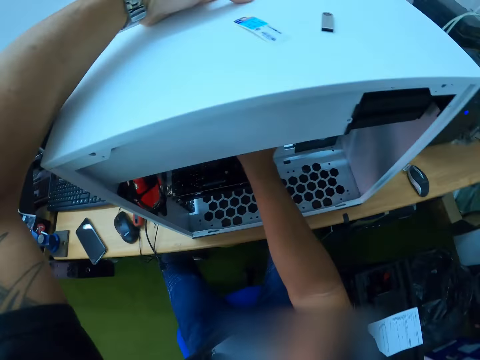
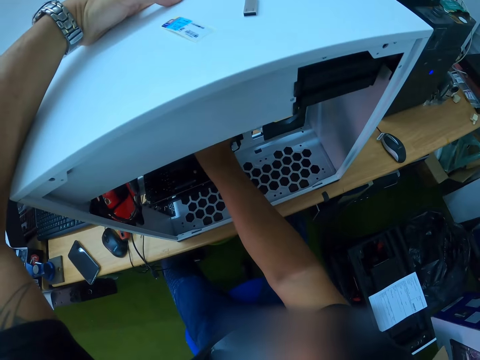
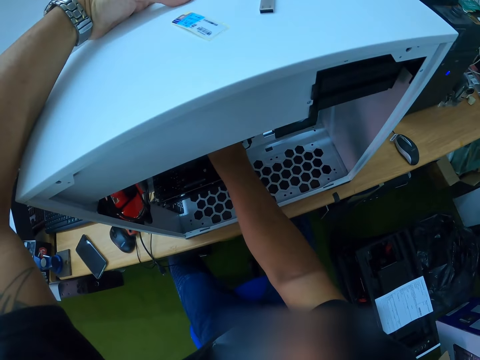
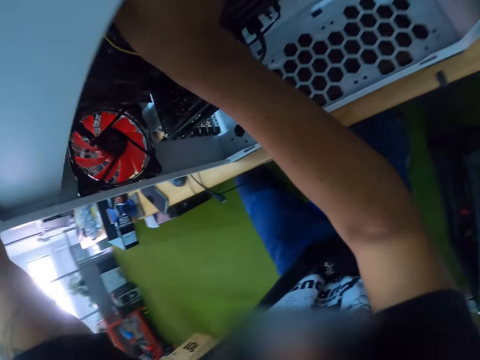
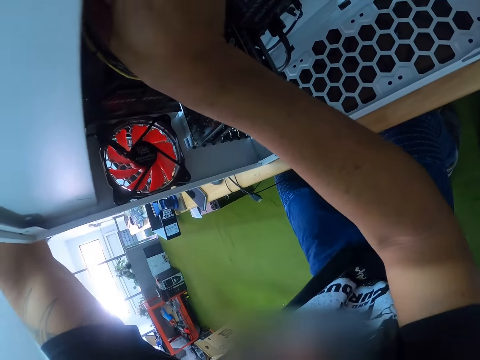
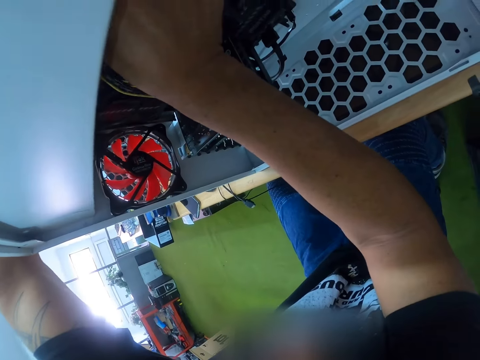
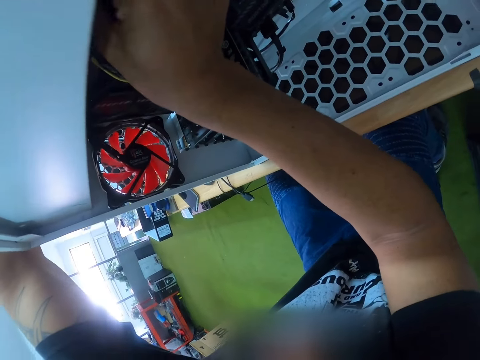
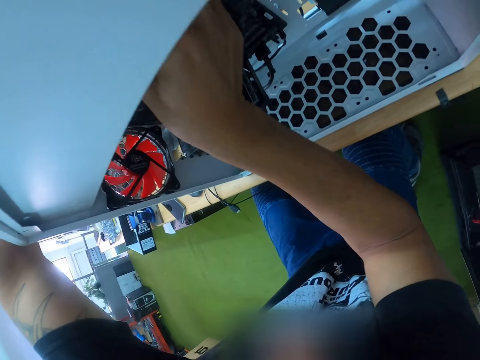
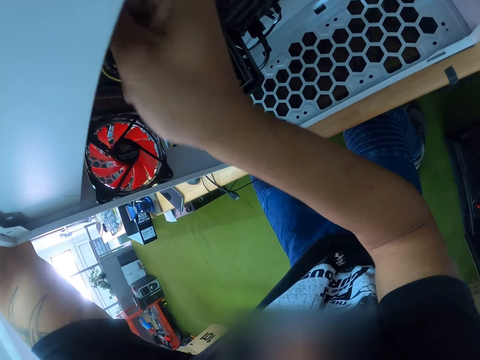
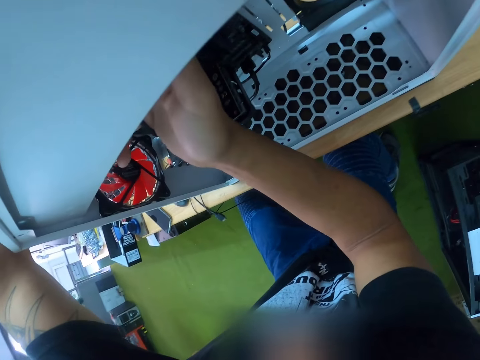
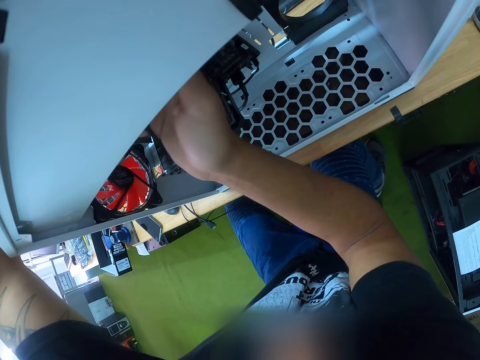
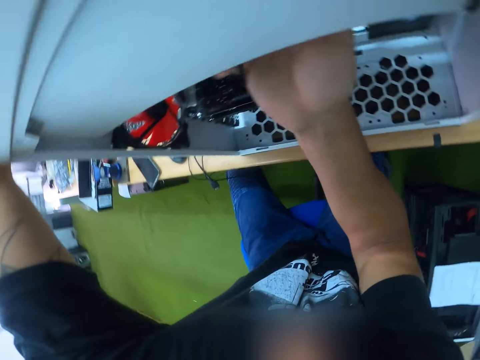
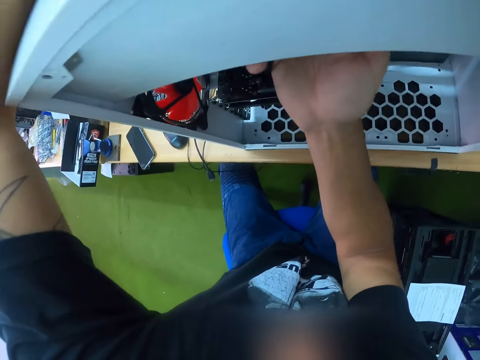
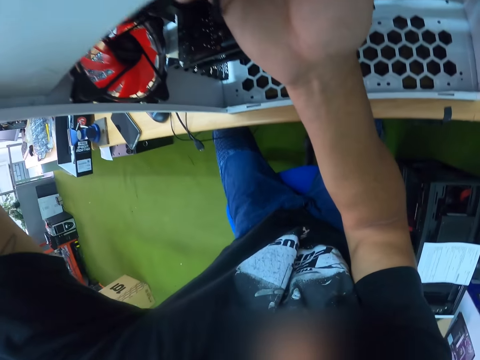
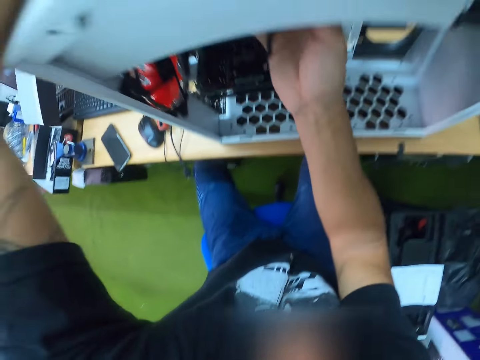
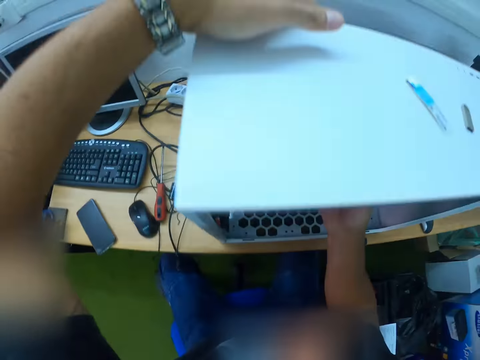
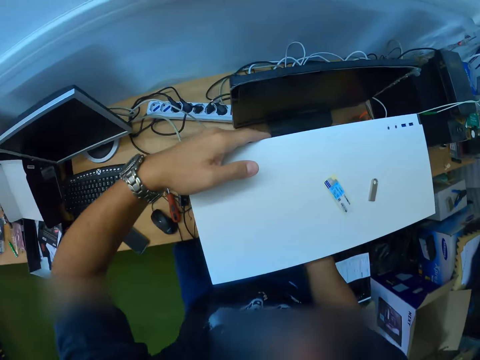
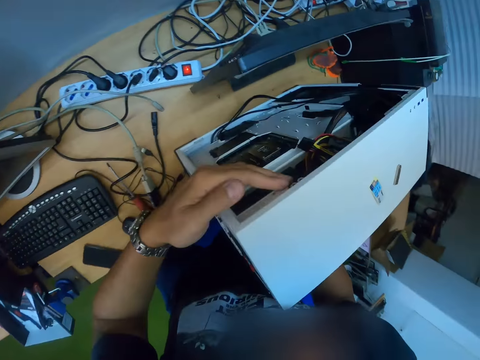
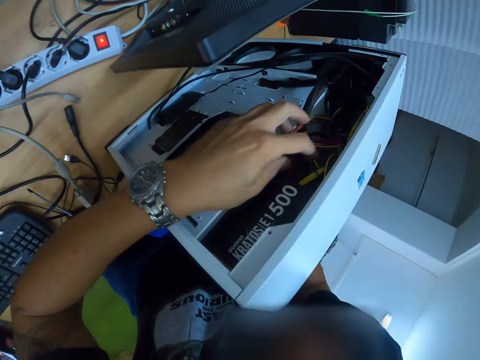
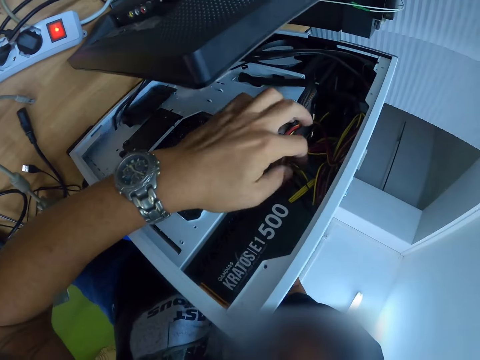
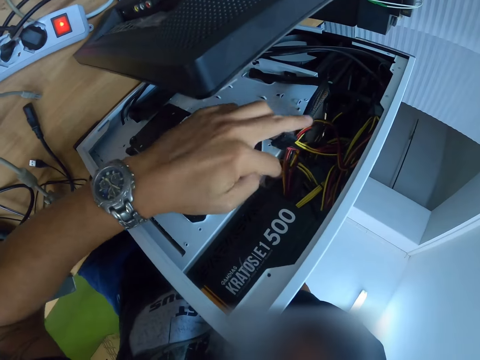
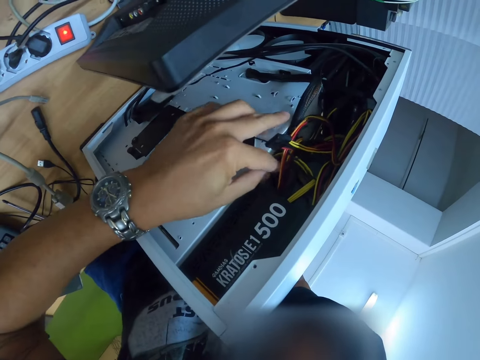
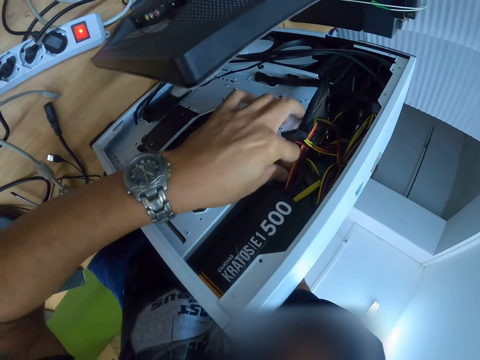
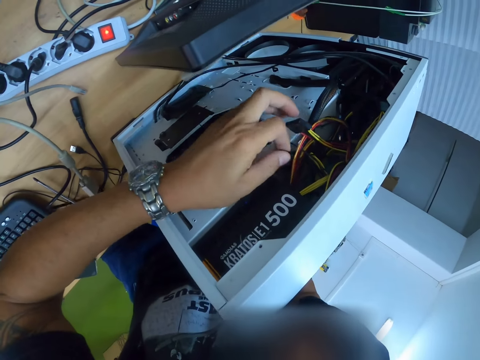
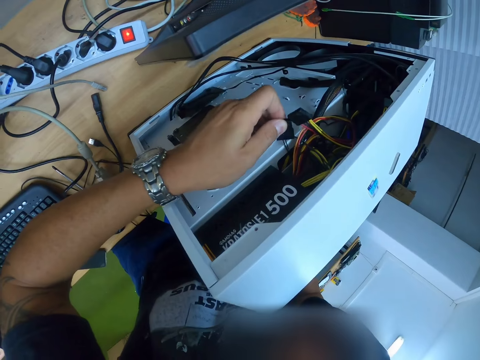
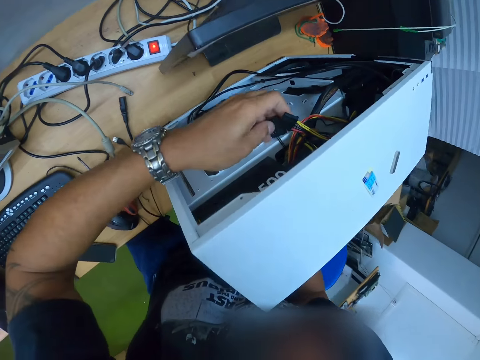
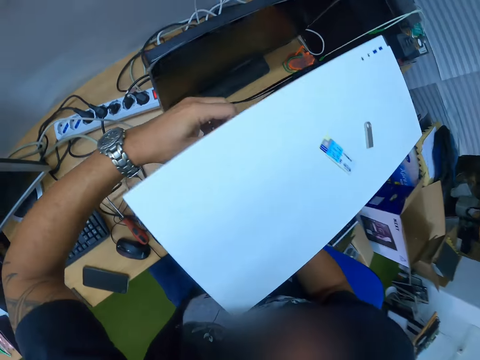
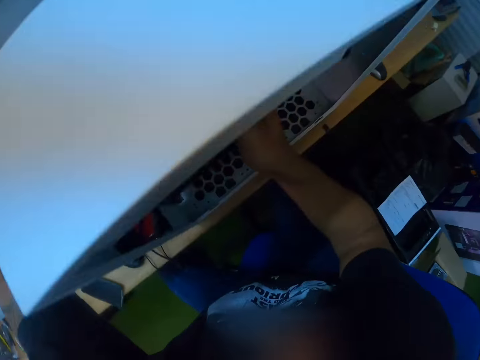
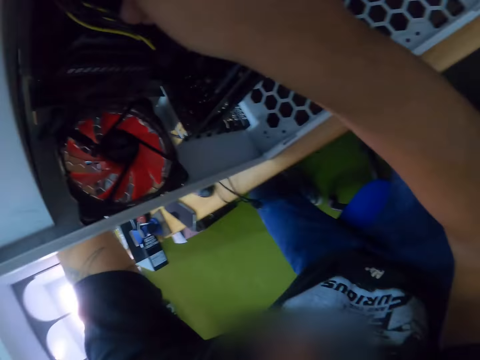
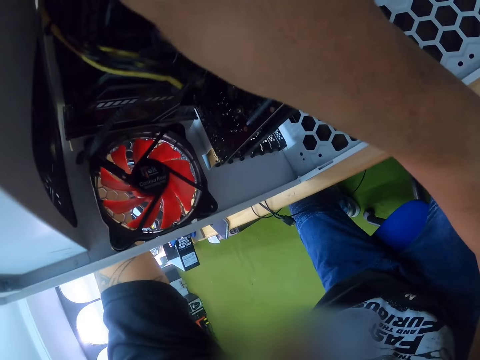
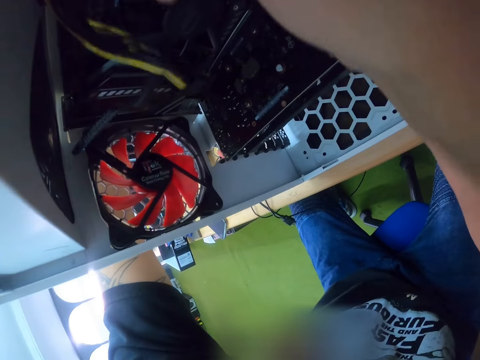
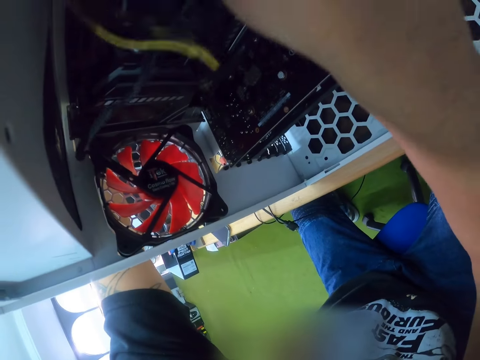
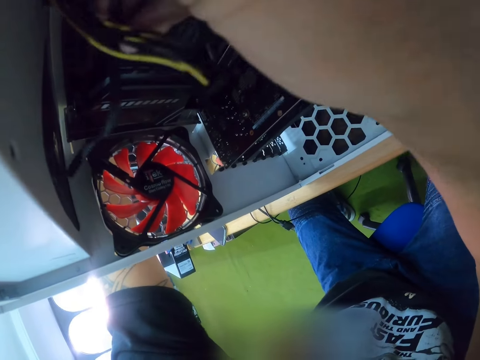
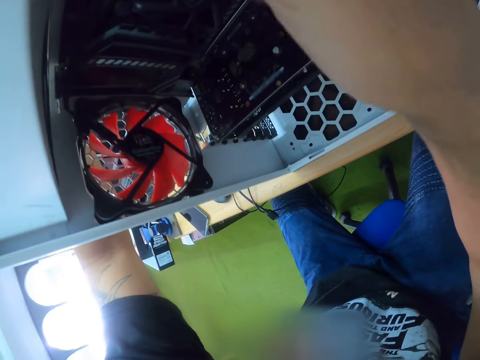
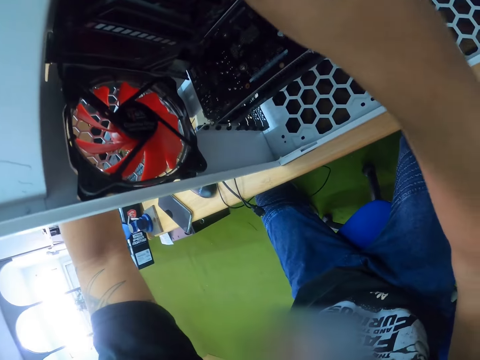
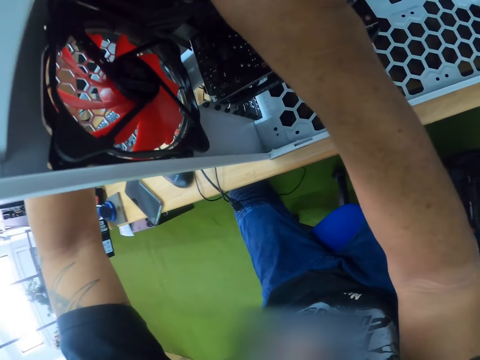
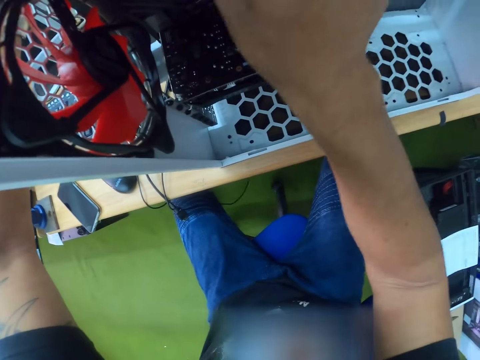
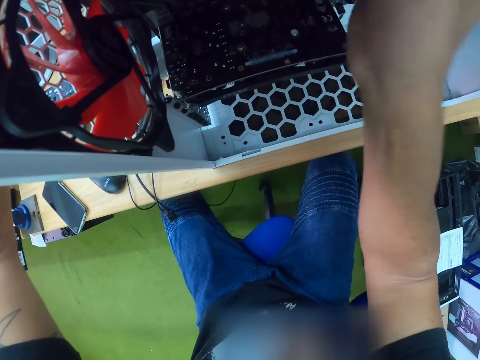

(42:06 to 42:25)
The camera wearer uses his left hand to fix wires. He uses both hands to fix the wires.

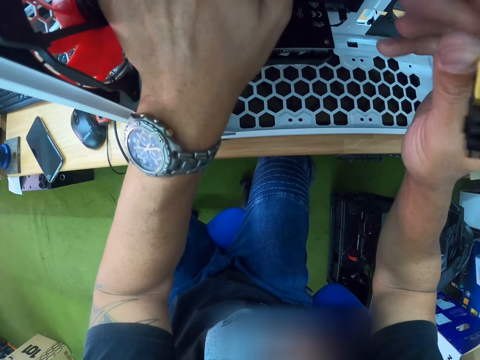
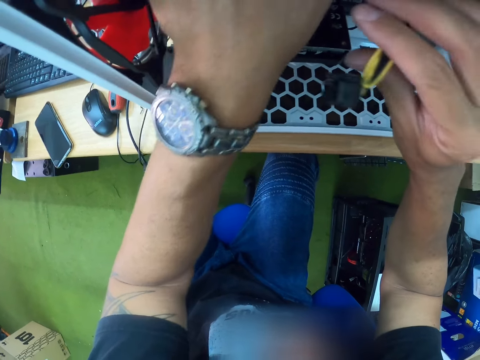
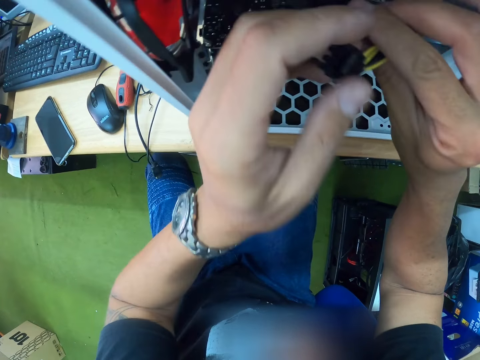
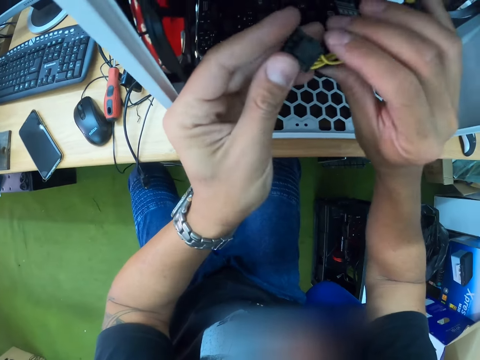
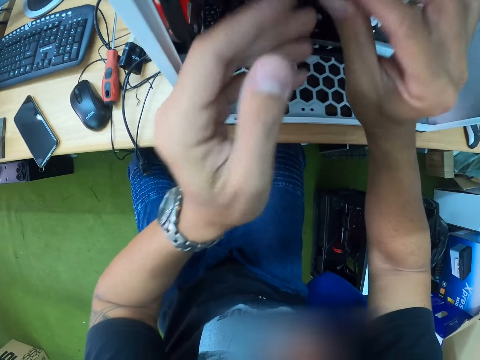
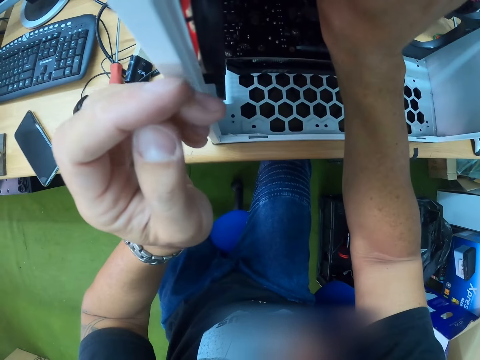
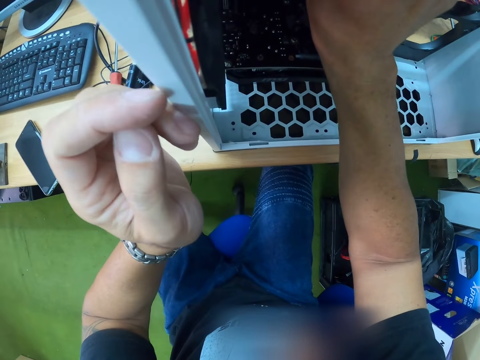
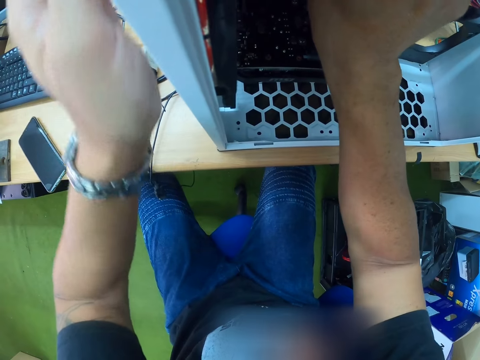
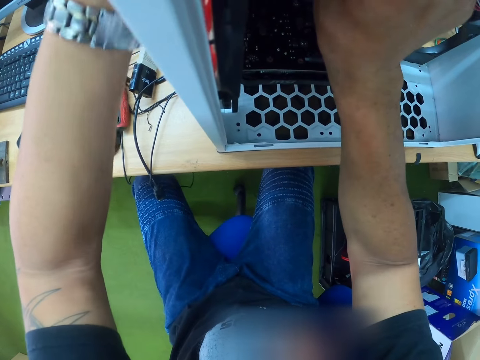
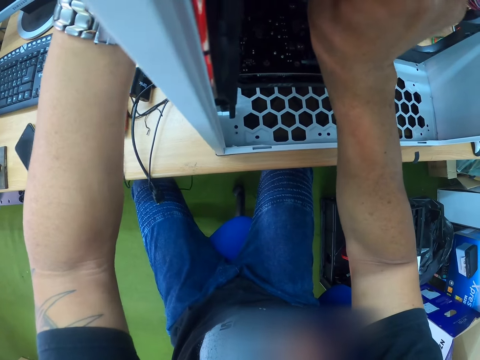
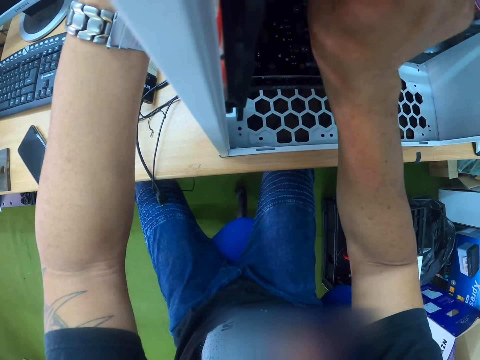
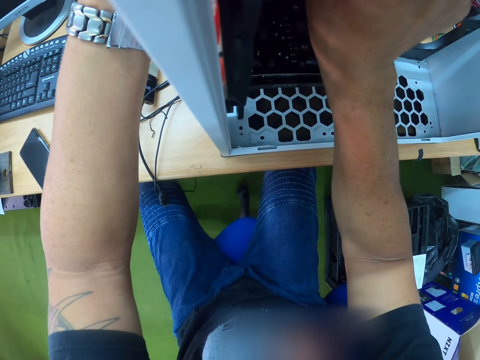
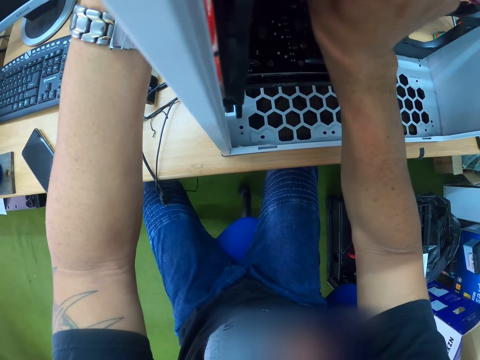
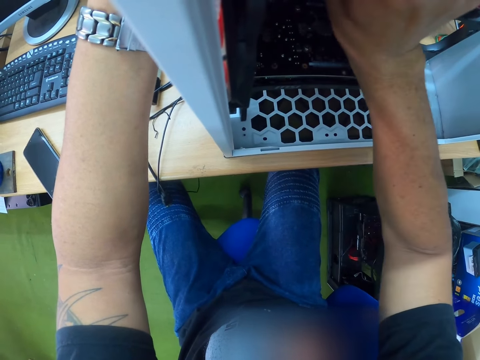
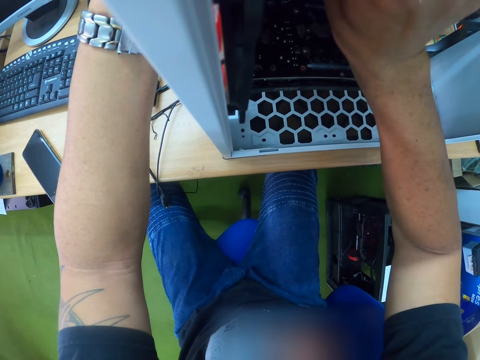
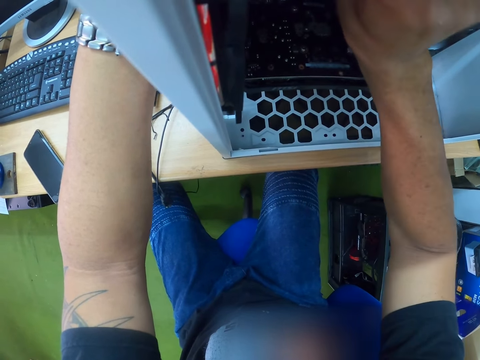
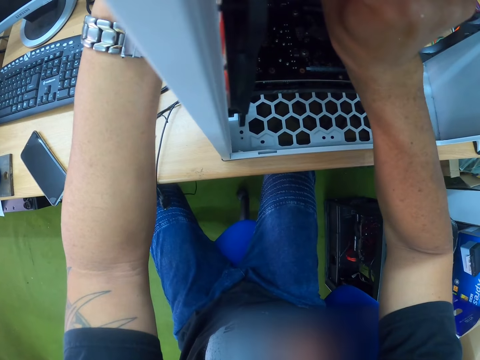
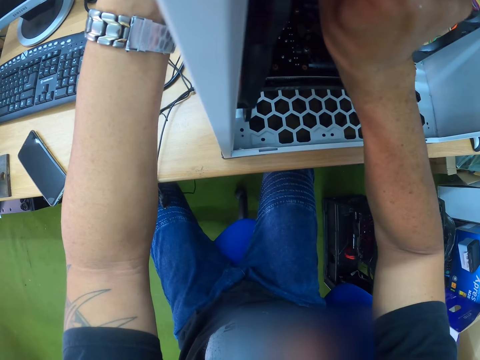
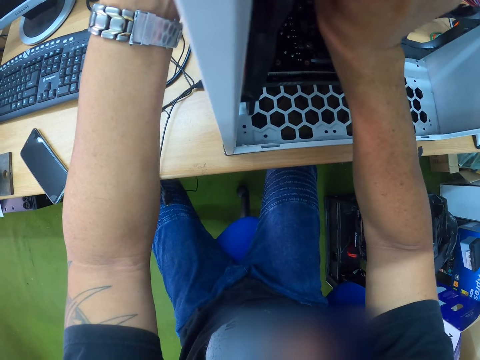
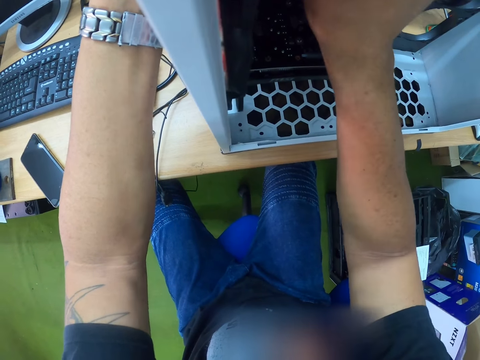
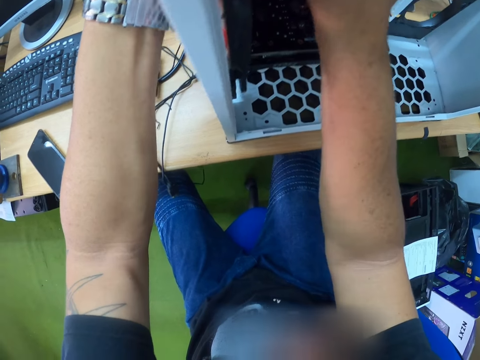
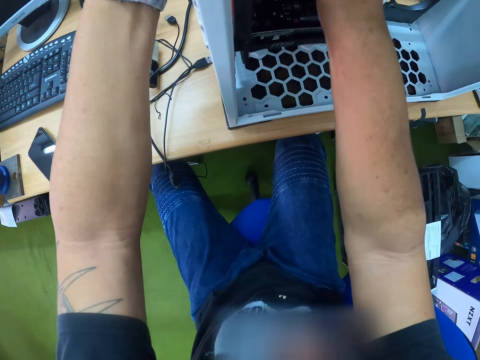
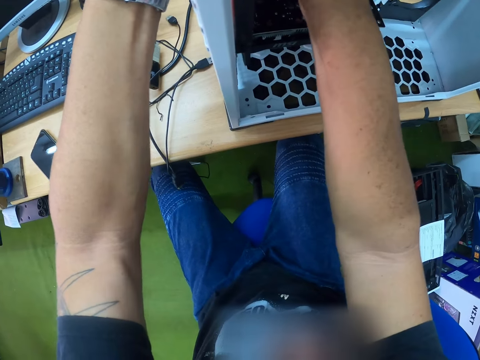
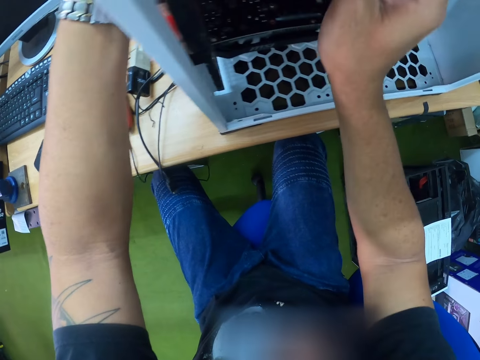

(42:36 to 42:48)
The camera wearer uses the right hand to fix wires. They touch the CPU cover with the left hand.
